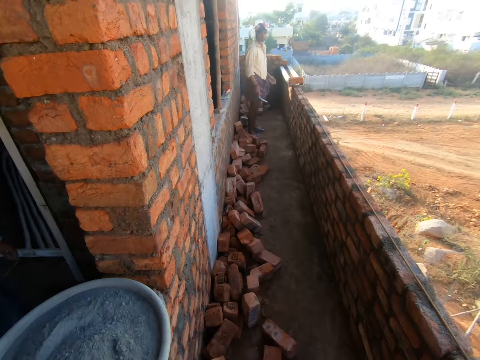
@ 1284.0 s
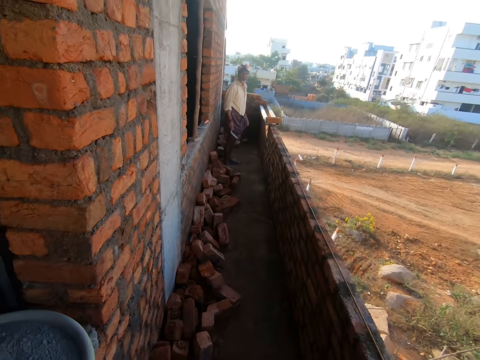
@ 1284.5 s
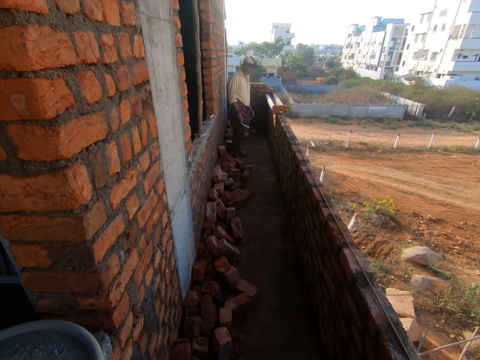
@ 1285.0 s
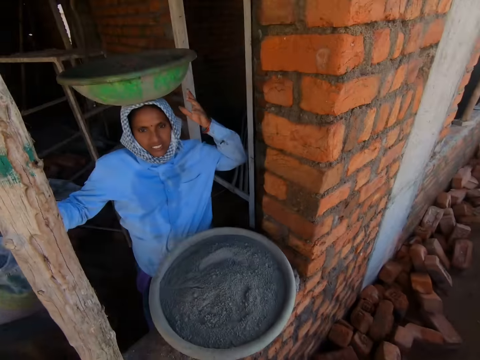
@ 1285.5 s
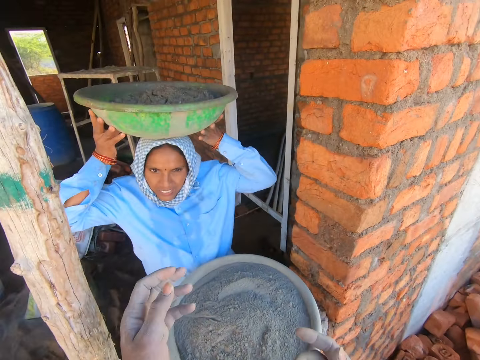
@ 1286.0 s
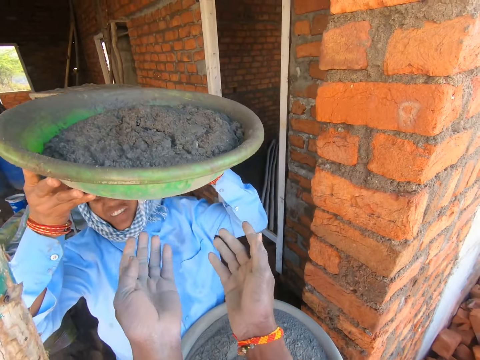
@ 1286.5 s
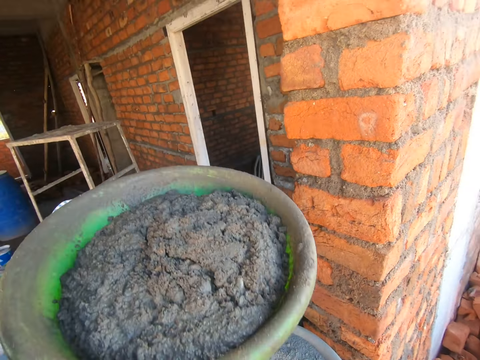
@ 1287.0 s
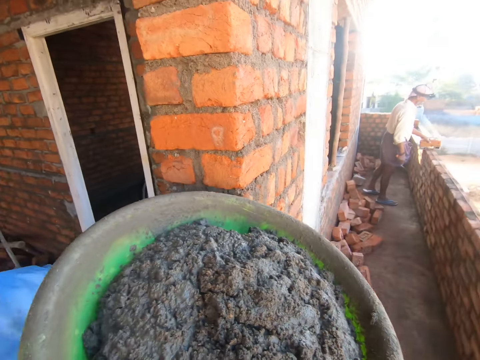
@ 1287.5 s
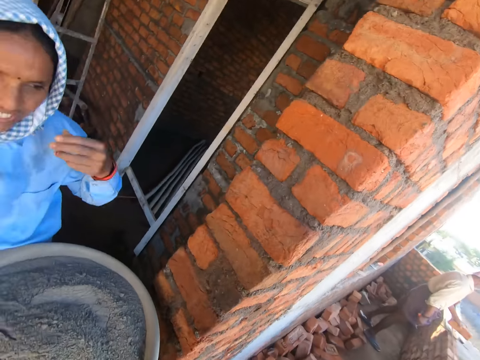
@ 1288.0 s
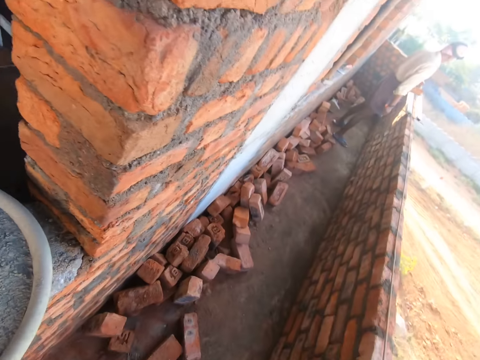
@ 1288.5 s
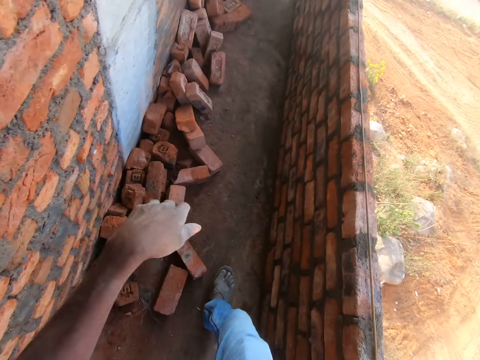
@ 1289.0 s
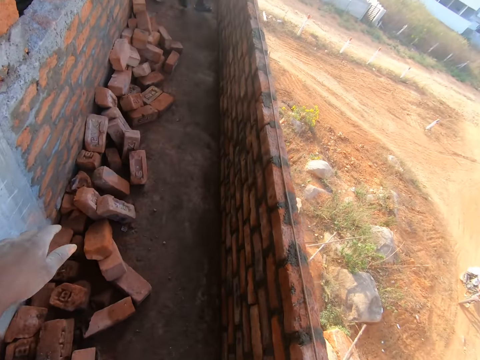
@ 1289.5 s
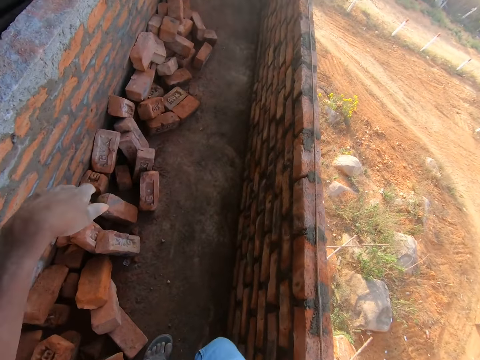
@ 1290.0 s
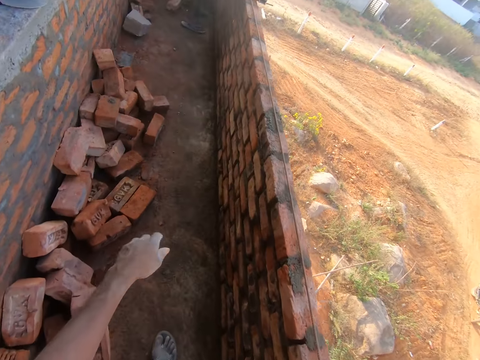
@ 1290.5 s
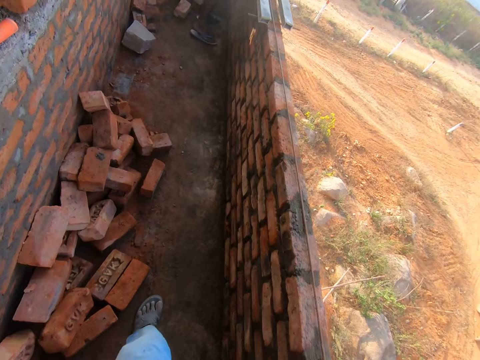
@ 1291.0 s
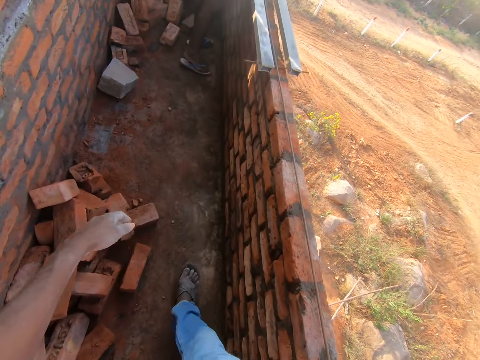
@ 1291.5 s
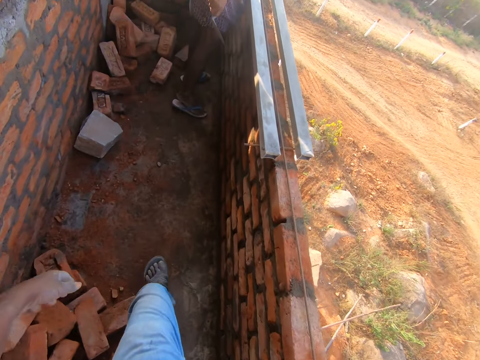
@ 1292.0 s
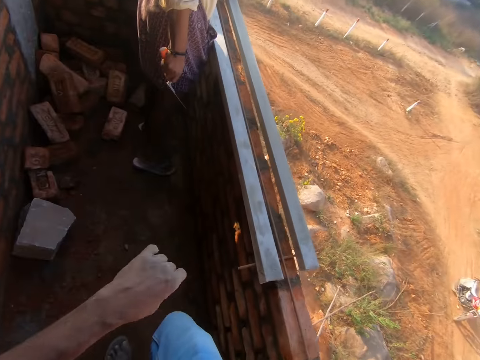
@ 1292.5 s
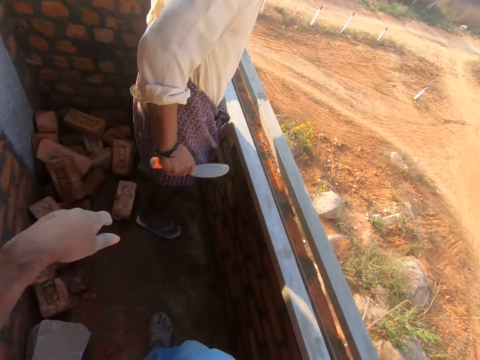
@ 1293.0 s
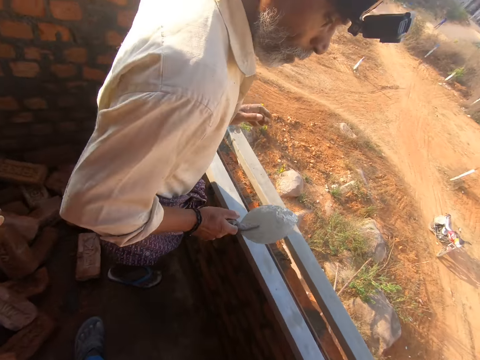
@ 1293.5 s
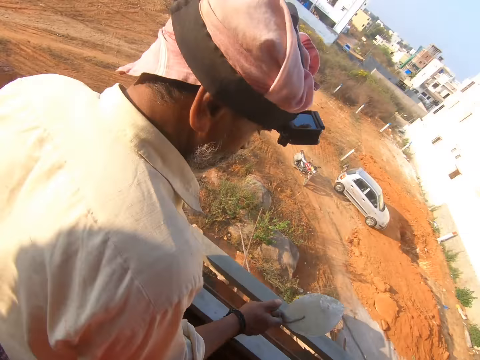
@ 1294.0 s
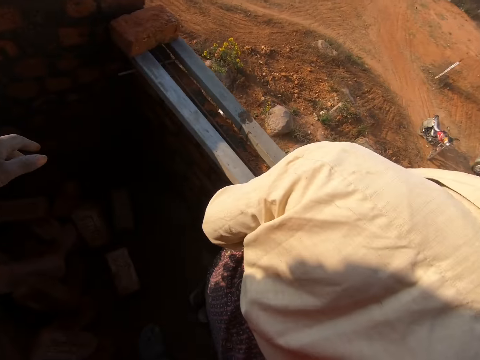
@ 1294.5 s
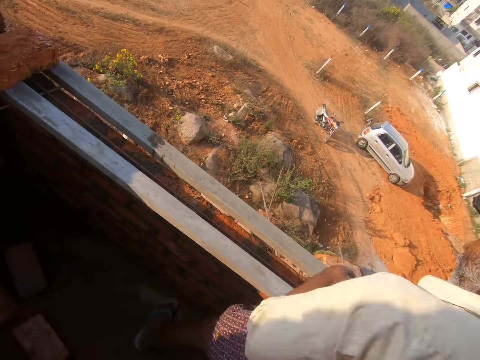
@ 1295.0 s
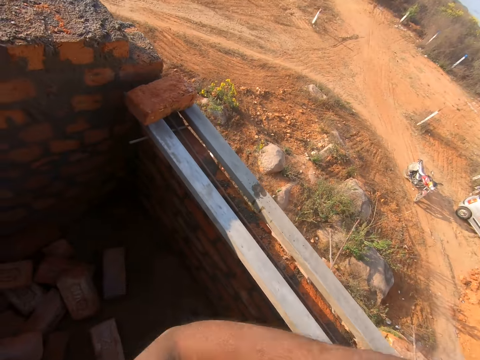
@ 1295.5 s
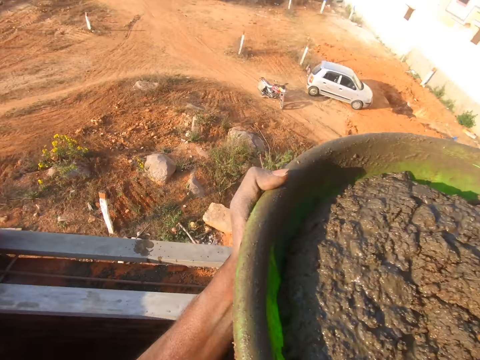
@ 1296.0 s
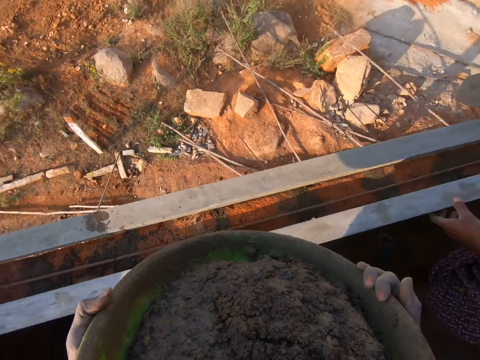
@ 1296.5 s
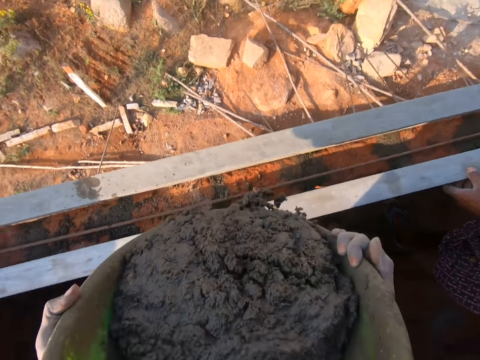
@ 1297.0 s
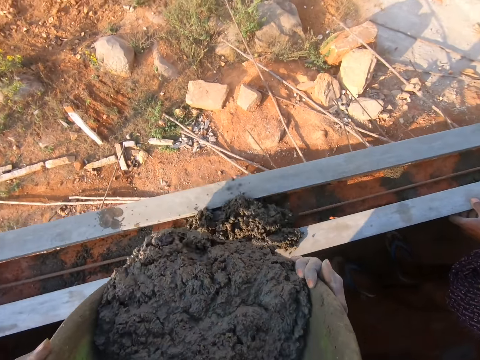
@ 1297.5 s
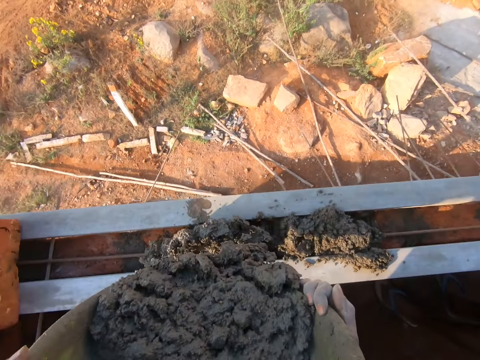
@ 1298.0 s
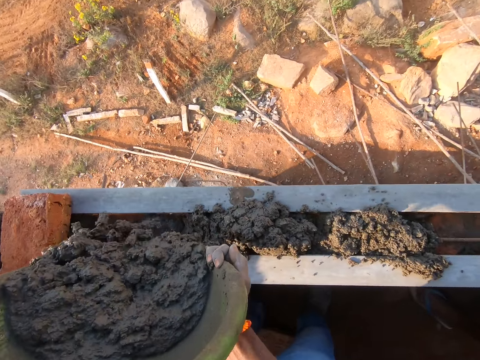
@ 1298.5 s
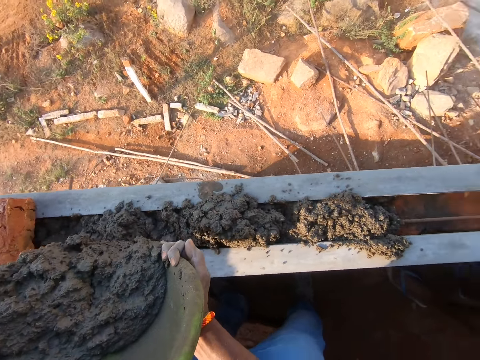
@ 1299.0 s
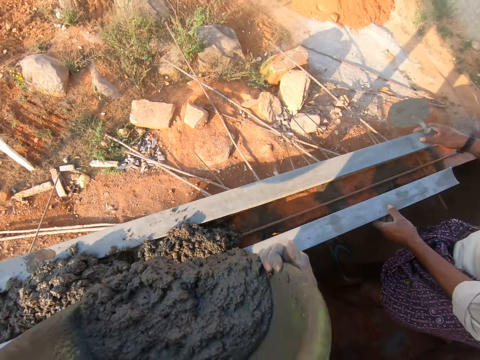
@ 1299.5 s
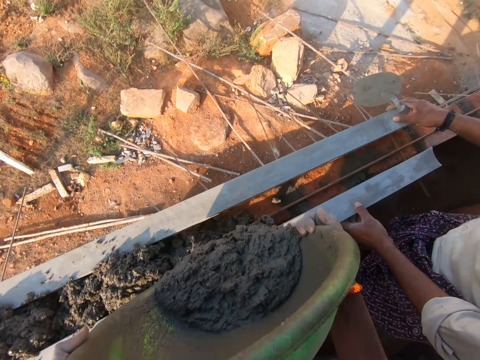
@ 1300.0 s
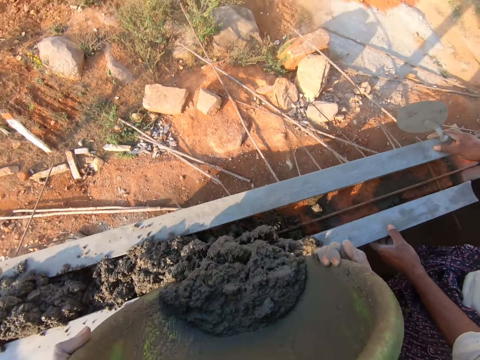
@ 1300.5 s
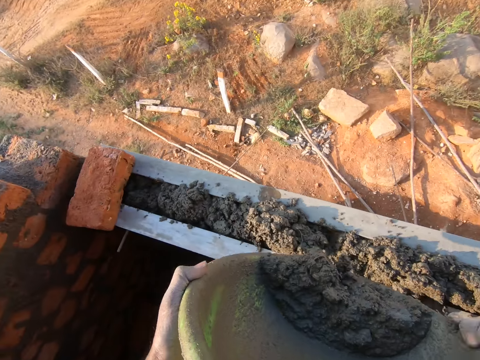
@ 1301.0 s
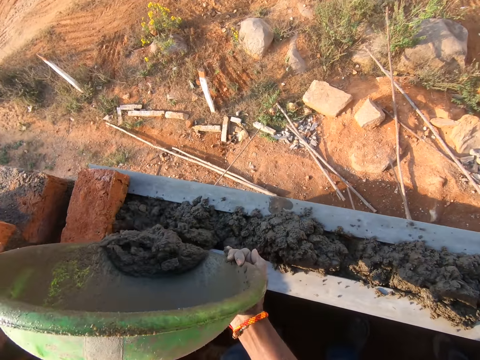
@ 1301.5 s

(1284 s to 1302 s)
The camera wearer picks up a basin of cement from a woman. They walk around the construction site. They pour the concrete on the wall.

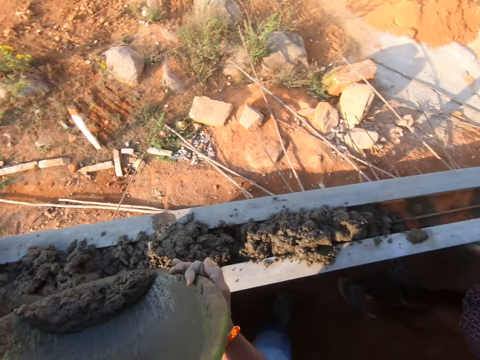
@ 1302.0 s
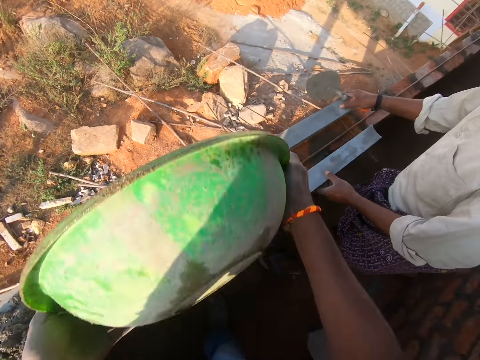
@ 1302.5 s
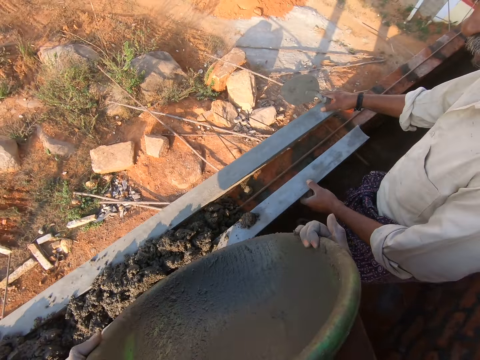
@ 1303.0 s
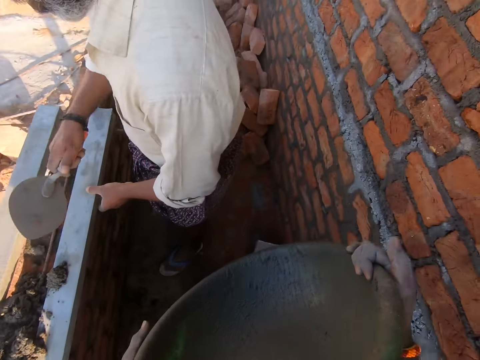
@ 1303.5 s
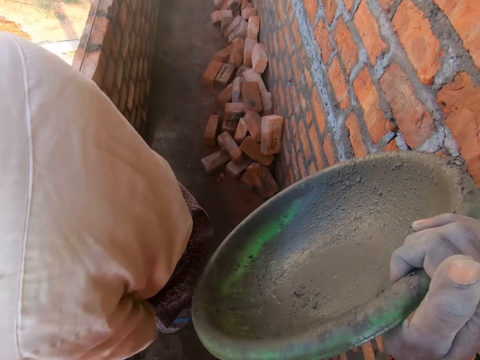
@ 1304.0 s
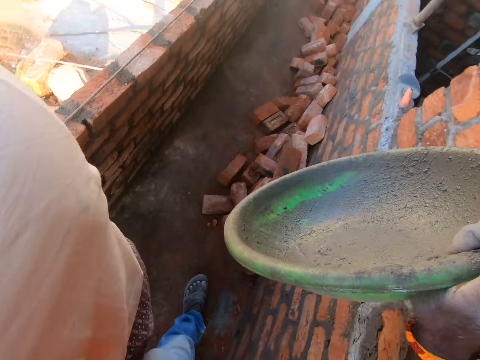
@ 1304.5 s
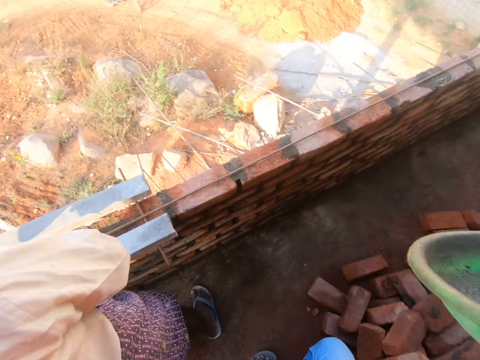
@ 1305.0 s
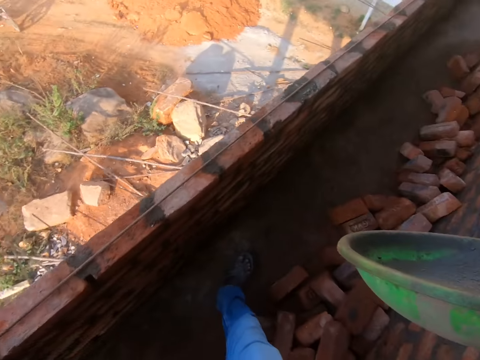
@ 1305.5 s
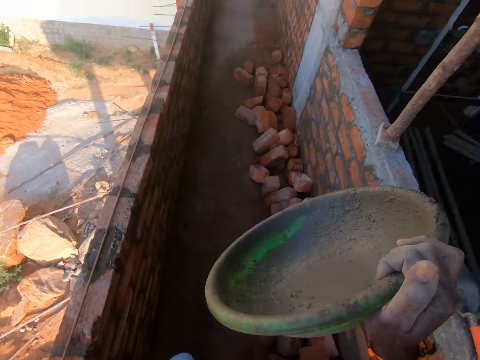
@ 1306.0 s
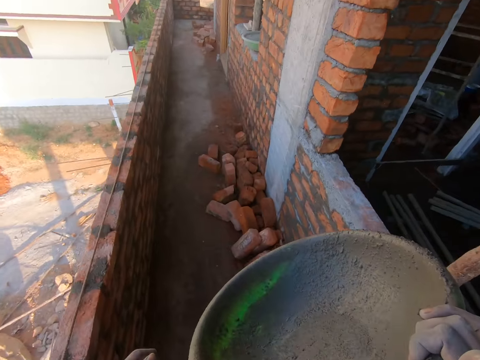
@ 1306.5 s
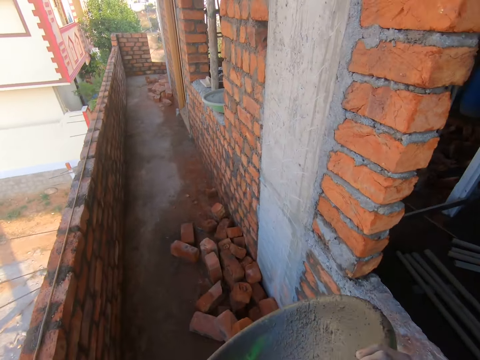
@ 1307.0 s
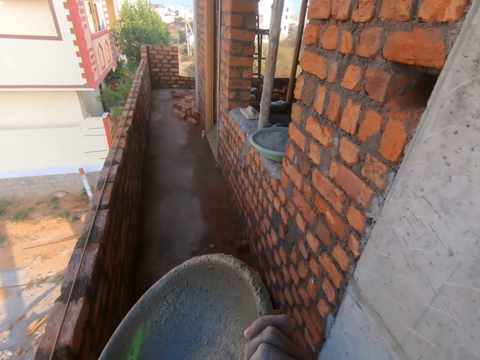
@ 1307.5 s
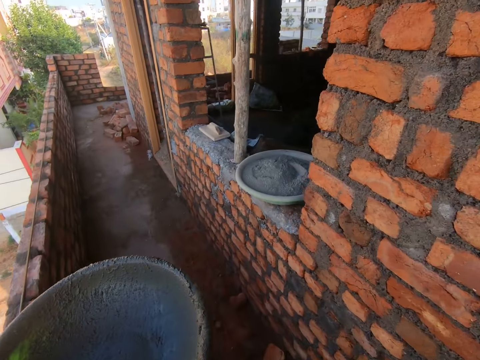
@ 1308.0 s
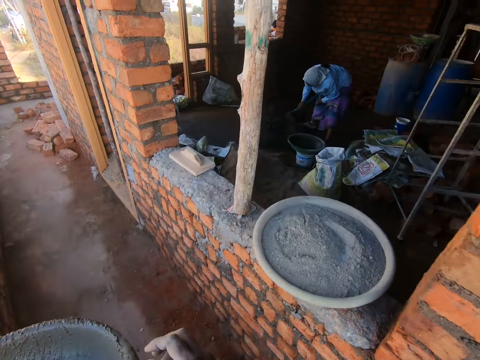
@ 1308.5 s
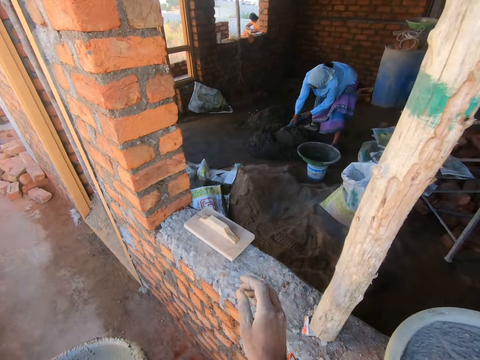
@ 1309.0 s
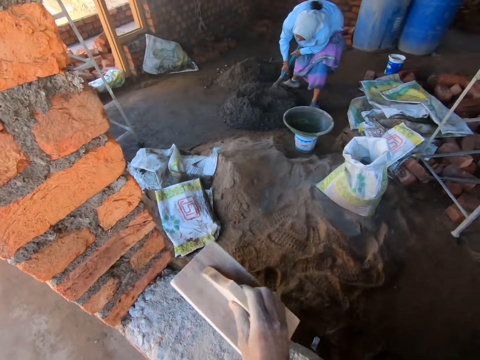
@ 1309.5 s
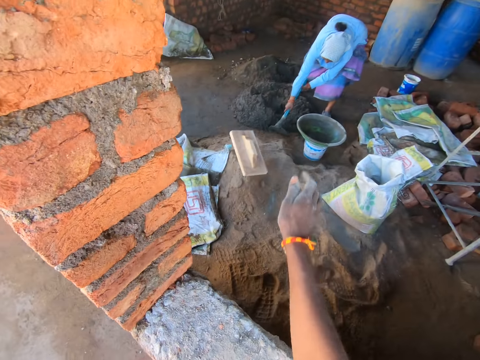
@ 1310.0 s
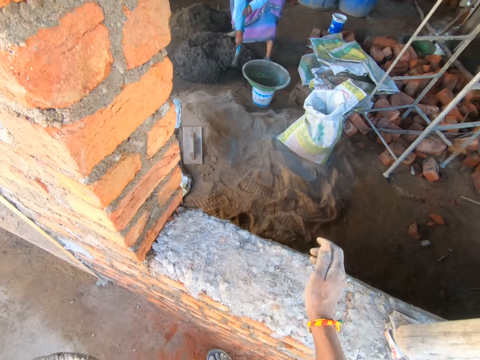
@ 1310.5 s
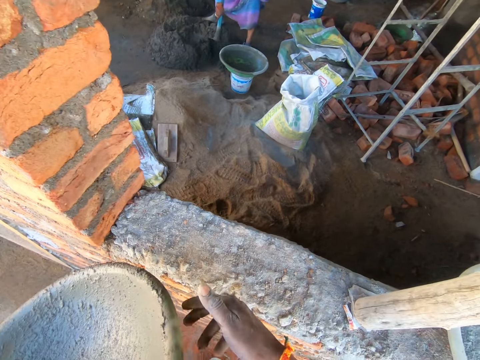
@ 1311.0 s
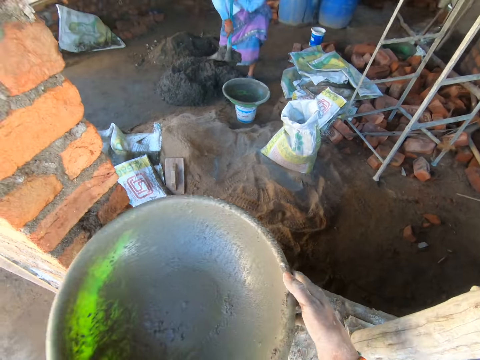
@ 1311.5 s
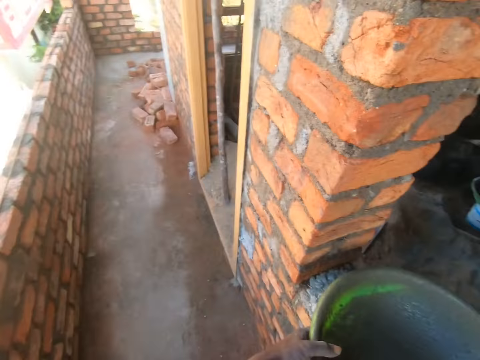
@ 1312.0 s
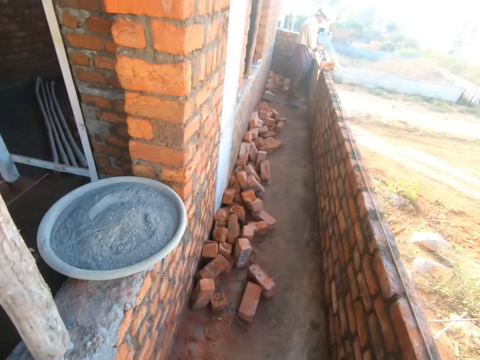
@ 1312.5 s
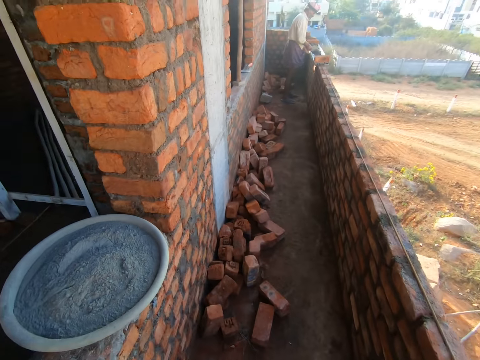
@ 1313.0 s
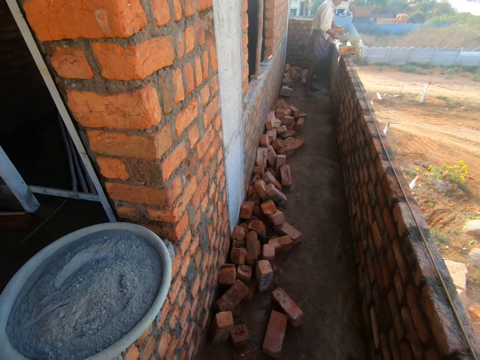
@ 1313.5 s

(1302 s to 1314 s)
The camera wearer walks around the construction site. They pick up a plaster. They throw the plastering trowel. They drop the plaster. They place the basin on the window. They look around the construction site.
